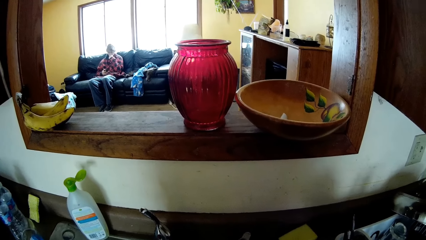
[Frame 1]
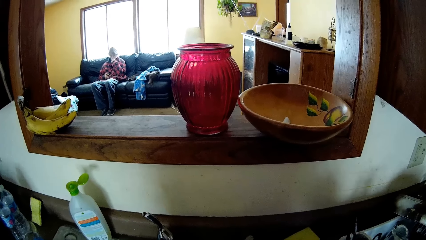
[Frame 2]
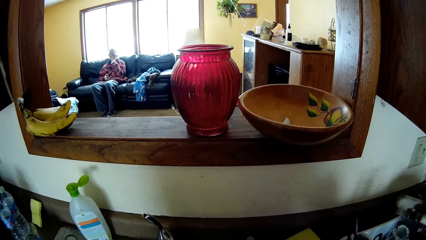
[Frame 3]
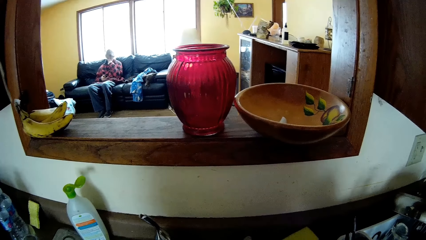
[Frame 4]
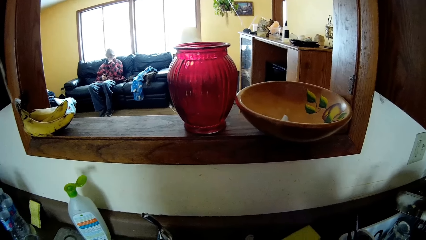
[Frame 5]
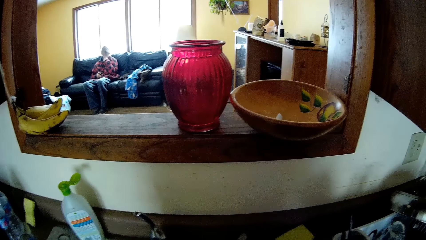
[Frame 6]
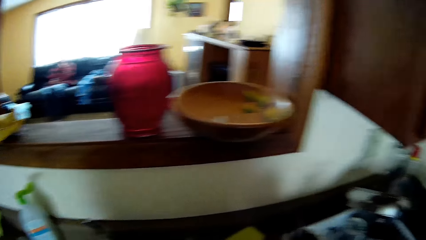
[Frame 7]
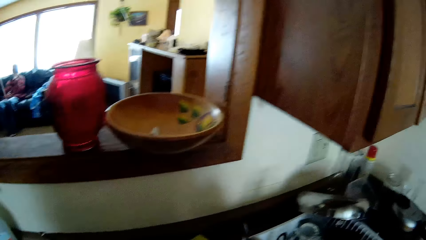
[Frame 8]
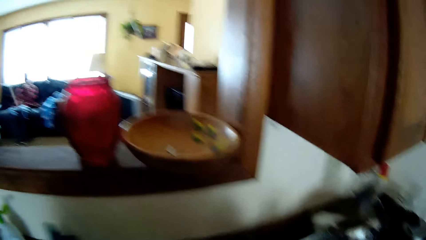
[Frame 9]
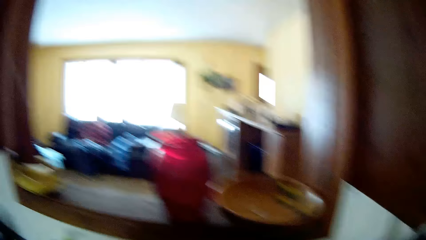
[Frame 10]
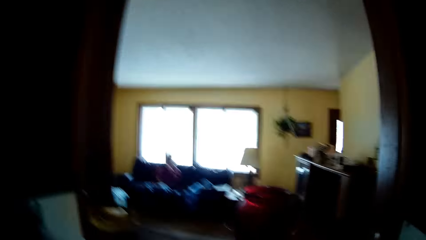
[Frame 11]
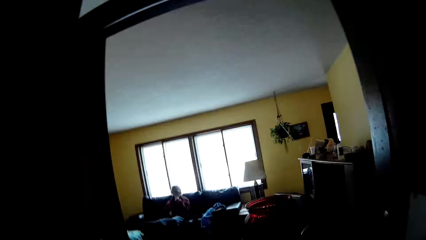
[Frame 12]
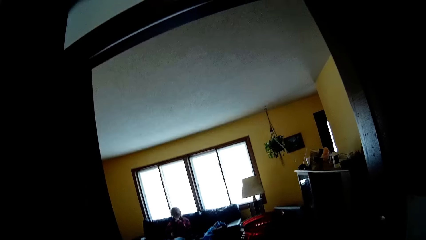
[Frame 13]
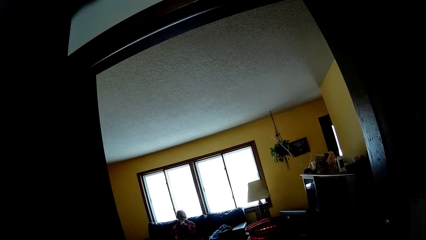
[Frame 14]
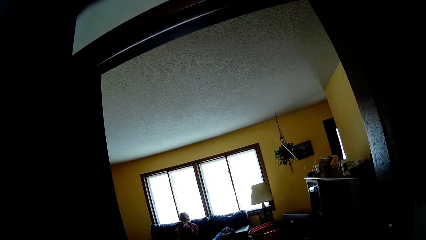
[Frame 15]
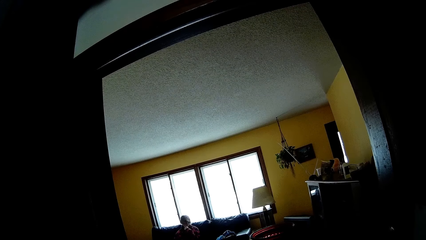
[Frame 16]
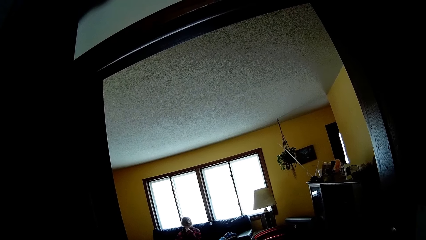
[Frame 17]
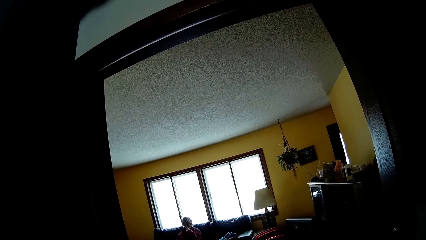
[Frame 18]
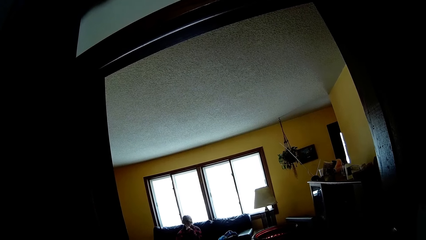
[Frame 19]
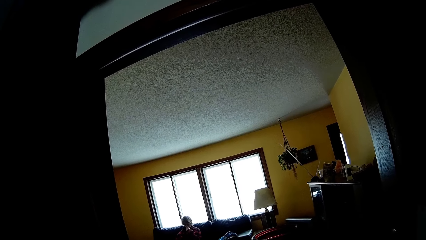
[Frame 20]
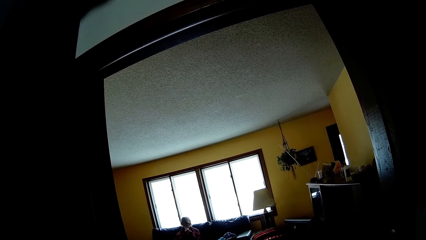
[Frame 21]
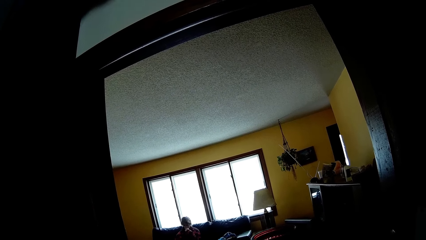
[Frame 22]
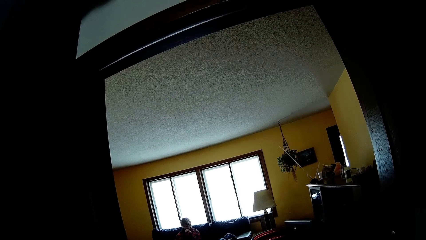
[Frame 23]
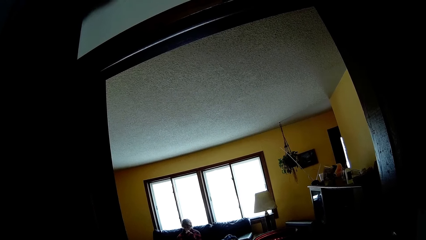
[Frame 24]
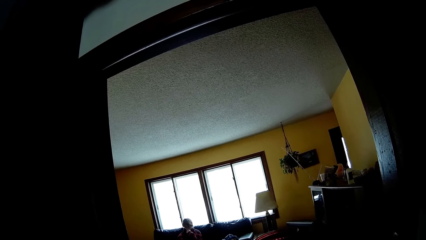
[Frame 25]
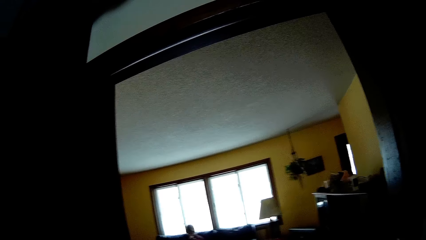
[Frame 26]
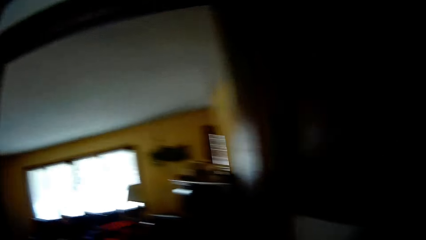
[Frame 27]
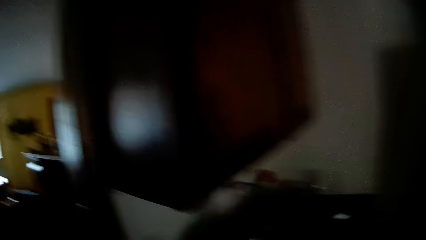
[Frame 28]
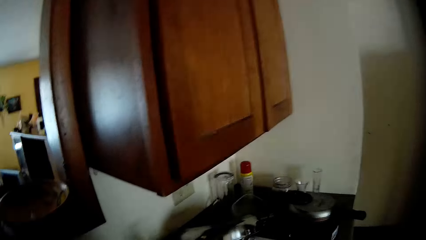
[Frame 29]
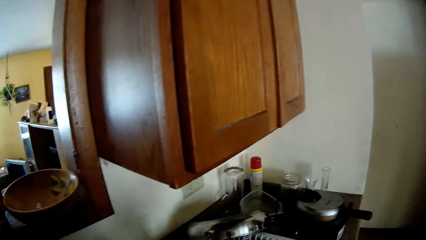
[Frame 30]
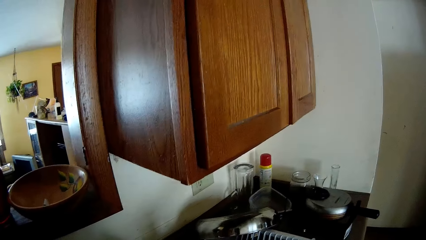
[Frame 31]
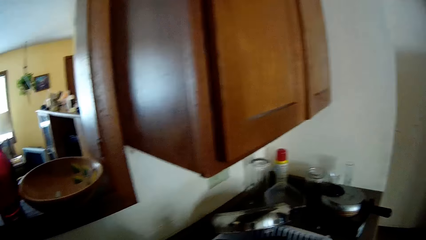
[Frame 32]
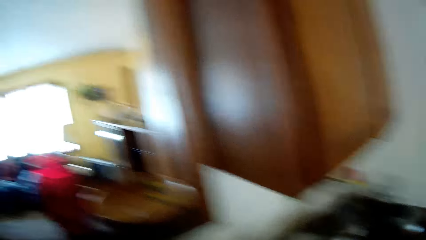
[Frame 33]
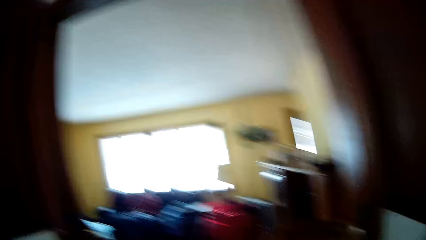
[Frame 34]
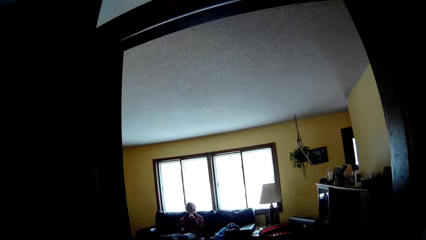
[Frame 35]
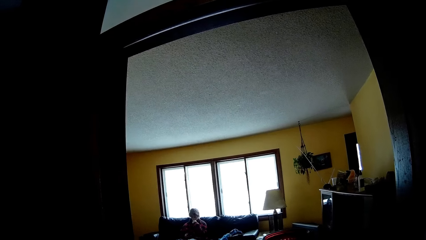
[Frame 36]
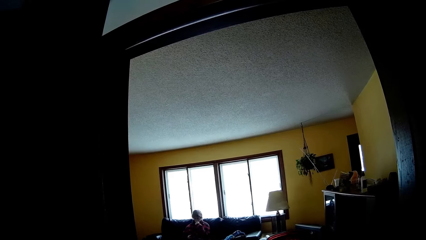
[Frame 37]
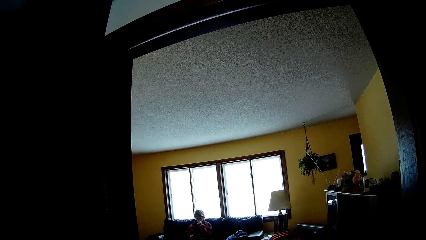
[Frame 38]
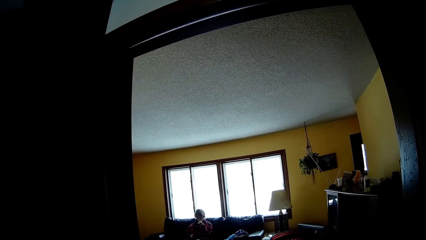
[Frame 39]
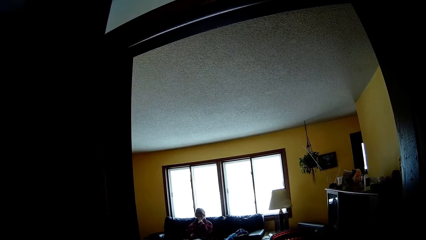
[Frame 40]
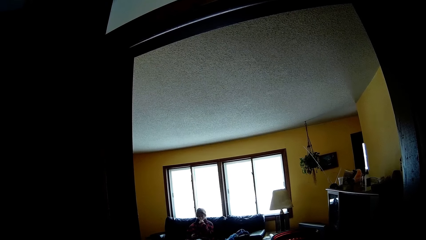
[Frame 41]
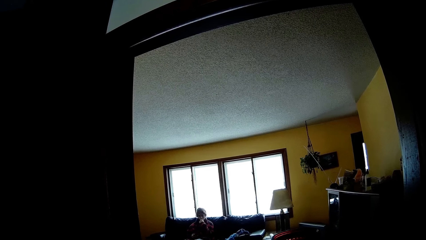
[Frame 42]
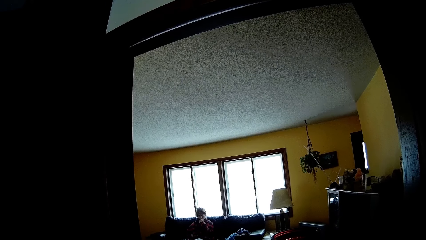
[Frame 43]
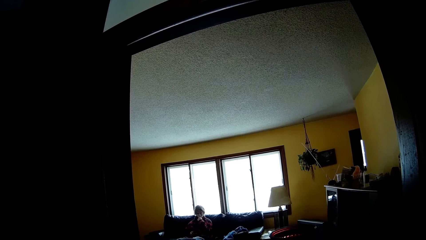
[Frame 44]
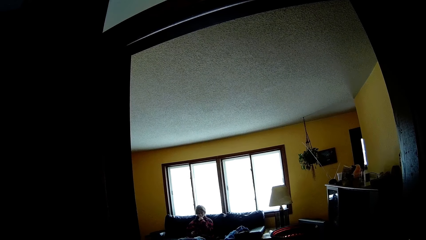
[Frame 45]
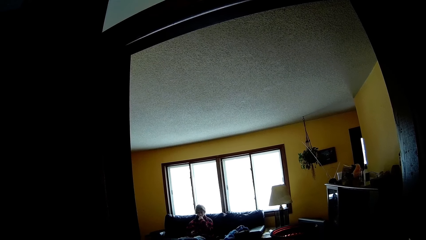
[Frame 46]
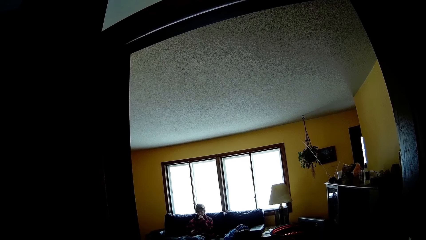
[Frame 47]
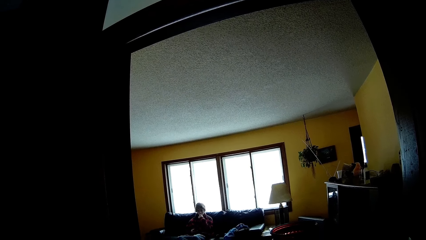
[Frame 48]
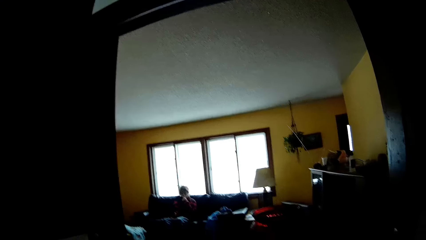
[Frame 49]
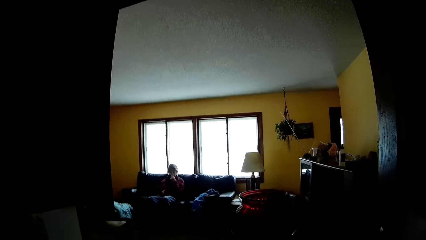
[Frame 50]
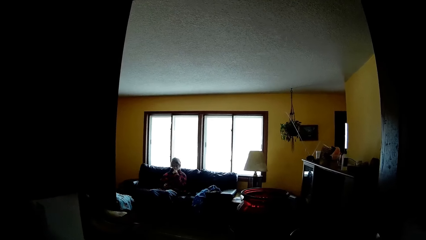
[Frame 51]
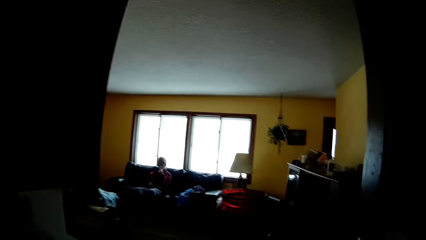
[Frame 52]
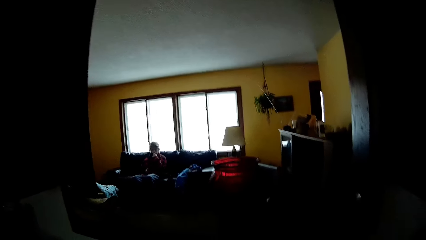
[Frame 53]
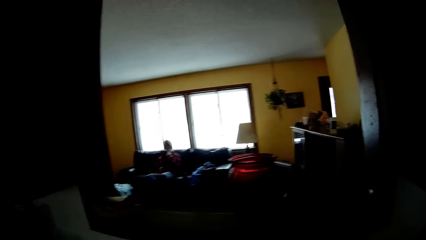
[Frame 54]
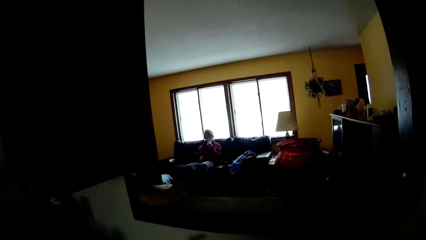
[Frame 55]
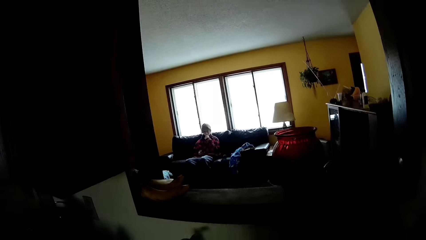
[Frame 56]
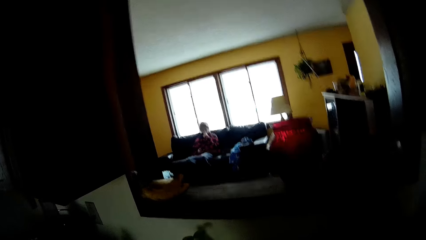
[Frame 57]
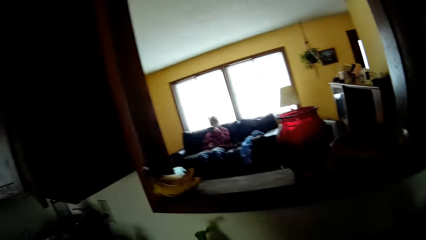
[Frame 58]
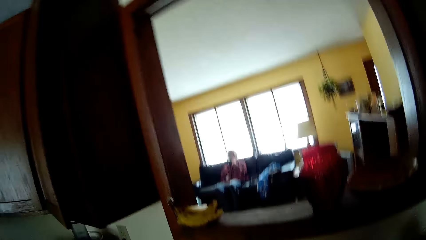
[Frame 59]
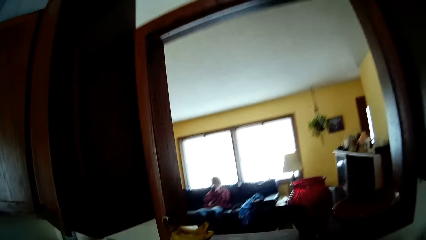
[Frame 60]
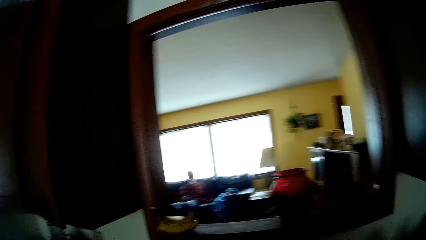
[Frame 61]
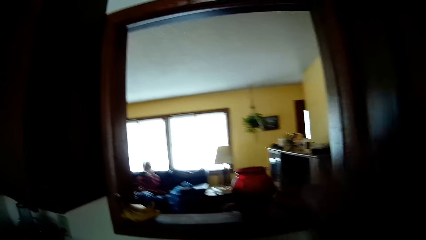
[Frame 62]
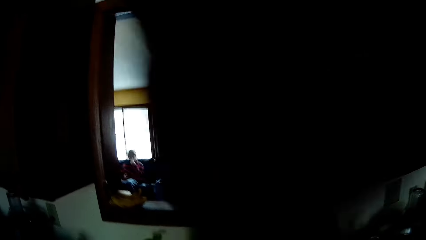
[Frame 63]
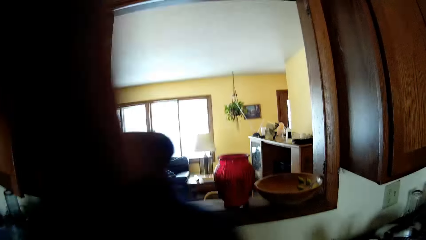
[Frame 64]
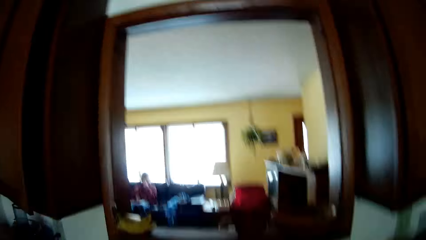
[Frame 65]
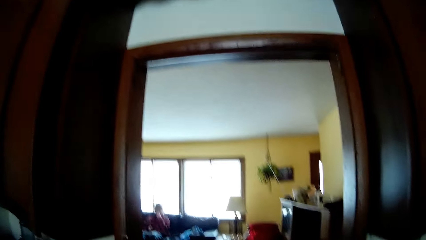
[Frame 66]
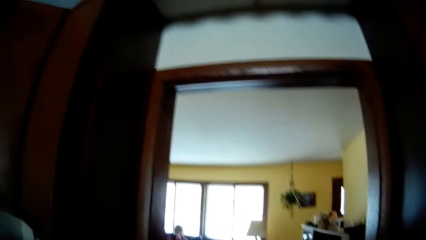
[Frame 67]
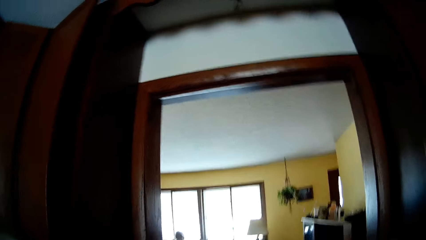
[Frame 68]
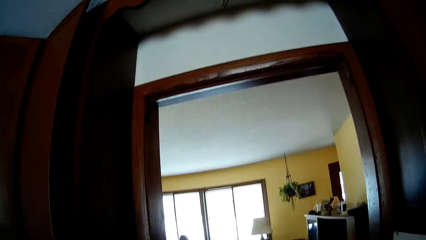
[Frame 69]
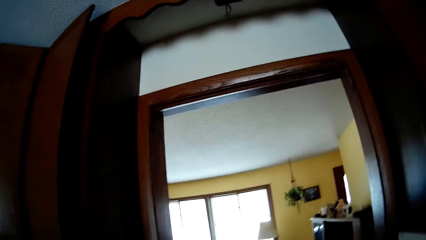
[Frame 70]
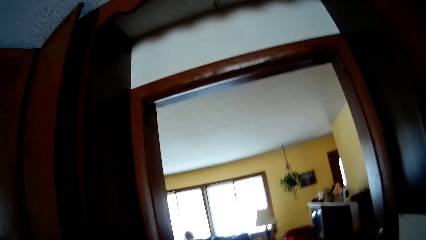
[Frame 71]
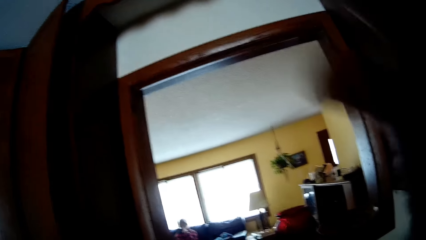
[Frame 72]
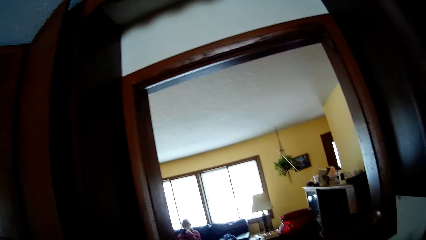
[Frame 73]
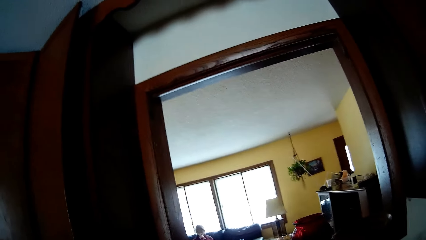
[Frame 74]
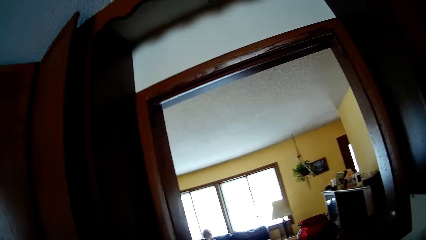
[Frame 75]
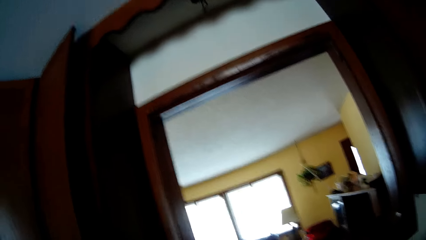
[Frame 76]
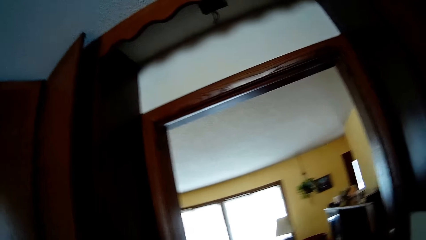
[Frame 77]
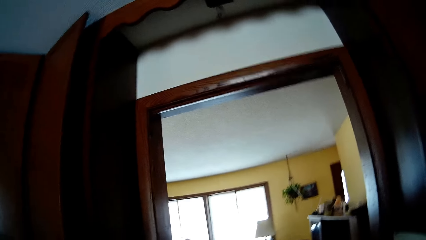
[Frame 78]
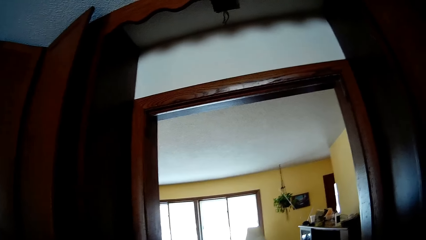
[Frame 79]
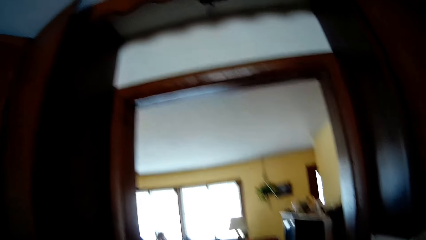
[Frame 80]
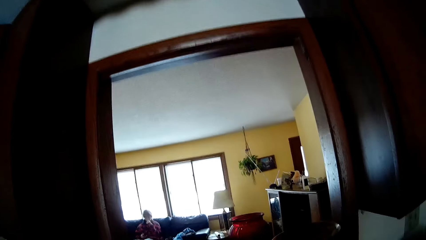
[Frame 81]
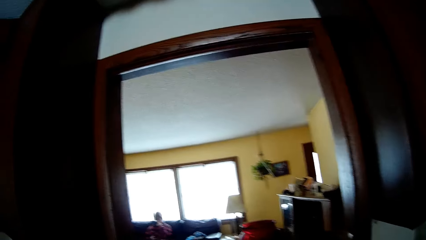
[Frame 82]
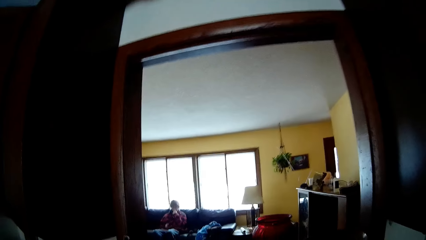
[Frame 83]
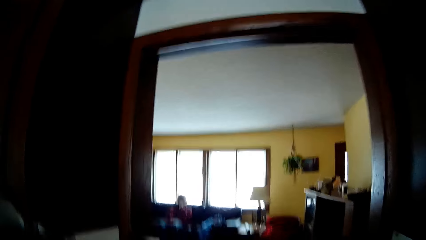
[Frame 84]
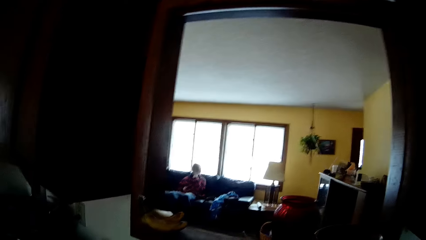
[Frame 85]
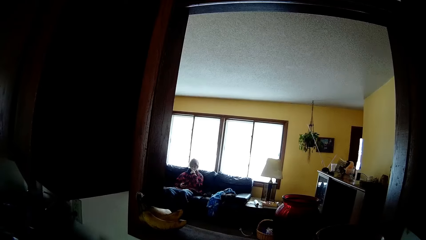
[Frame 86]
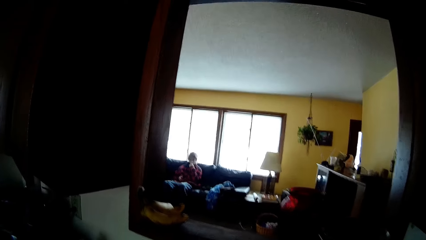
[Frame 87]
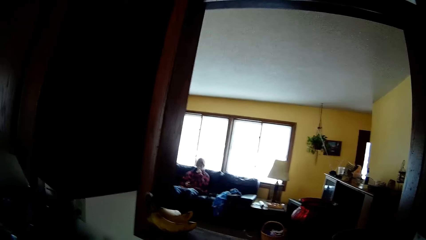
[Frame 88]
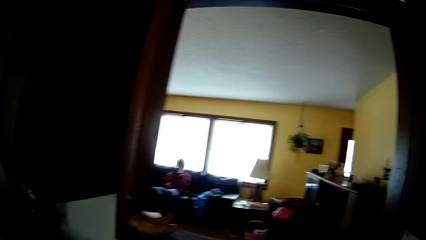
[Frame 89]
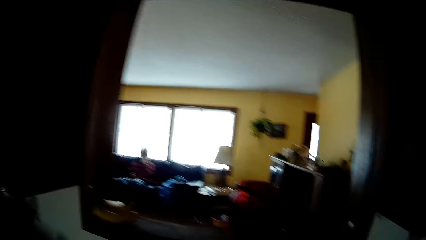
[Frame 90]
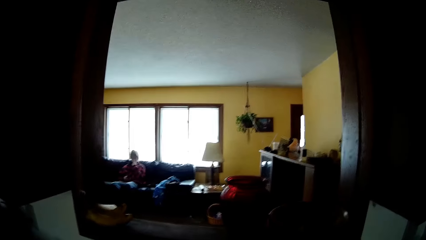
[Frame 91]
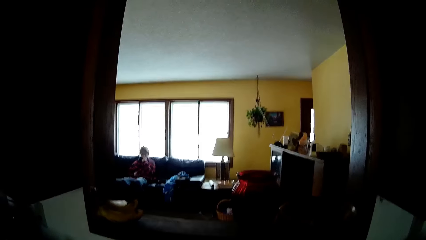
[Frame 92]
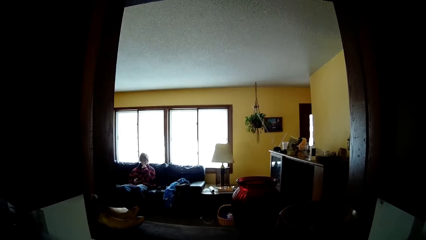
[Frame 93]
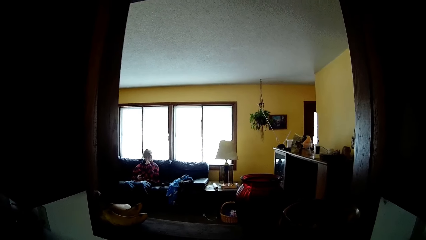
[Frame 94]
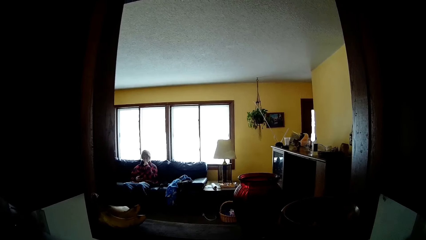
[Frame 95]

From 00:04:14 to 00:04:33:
The camera wearer looks around. They look around again. They raise their hand. They look around.
